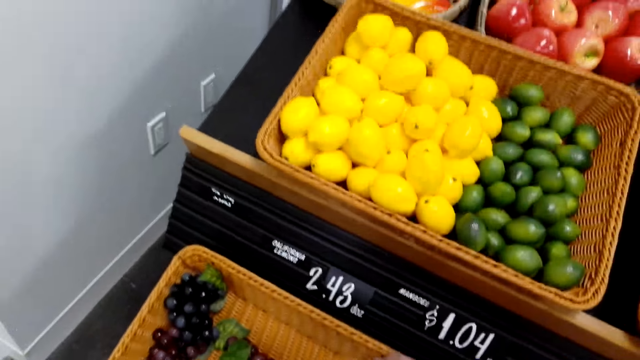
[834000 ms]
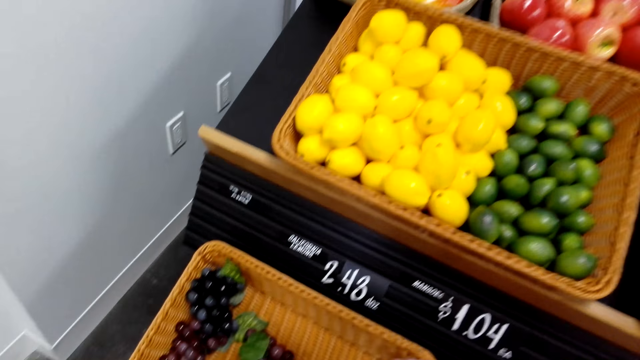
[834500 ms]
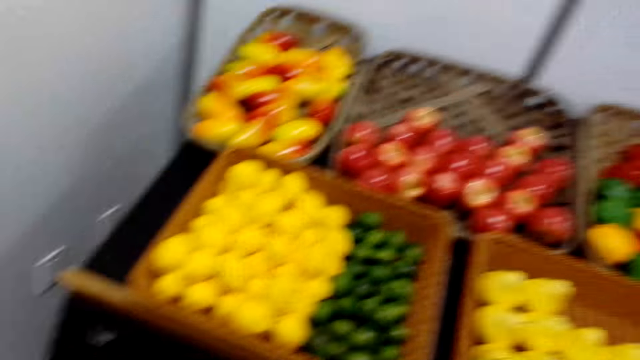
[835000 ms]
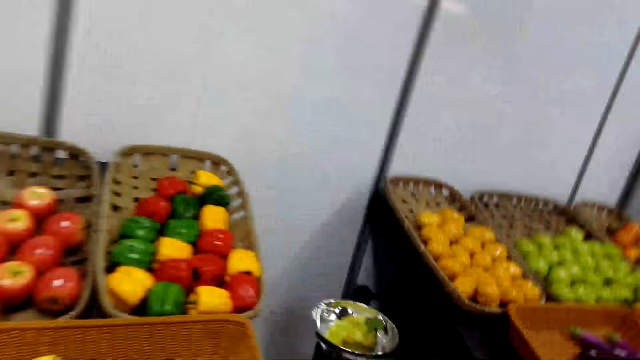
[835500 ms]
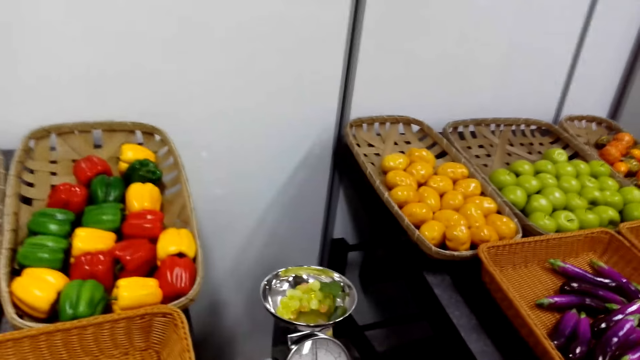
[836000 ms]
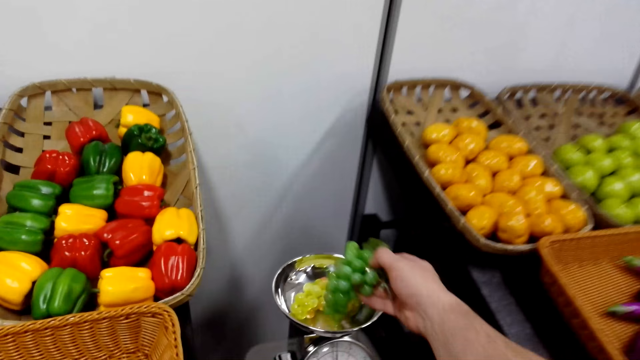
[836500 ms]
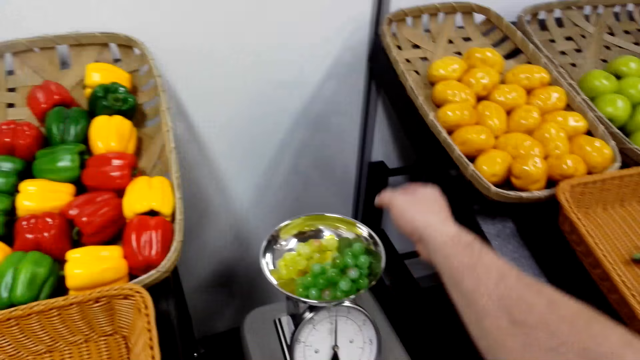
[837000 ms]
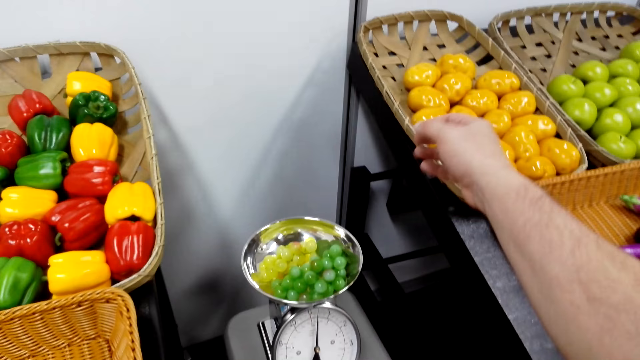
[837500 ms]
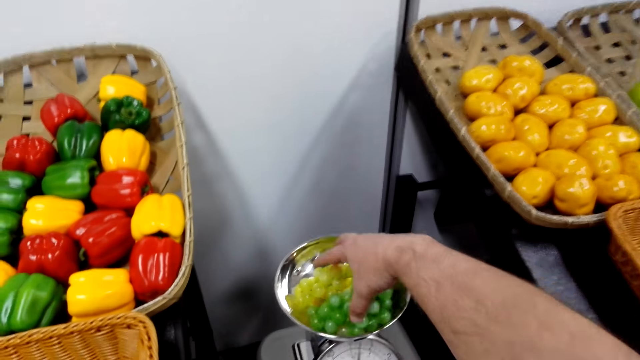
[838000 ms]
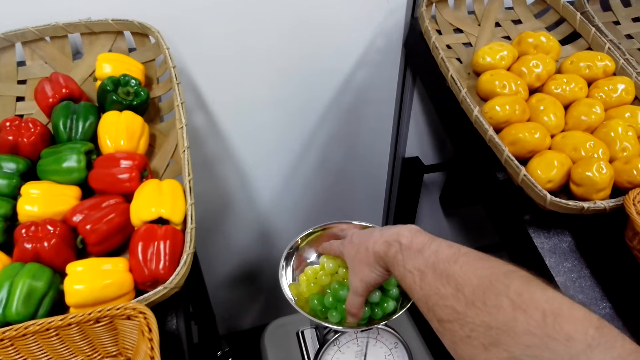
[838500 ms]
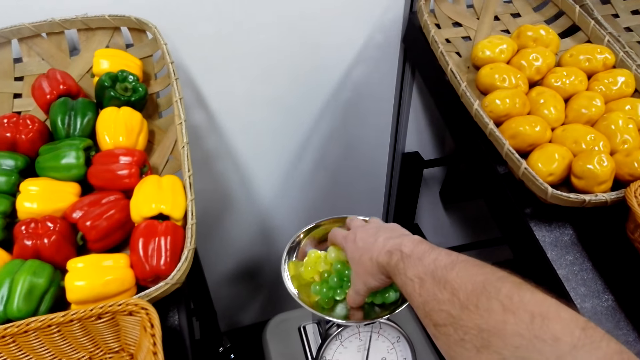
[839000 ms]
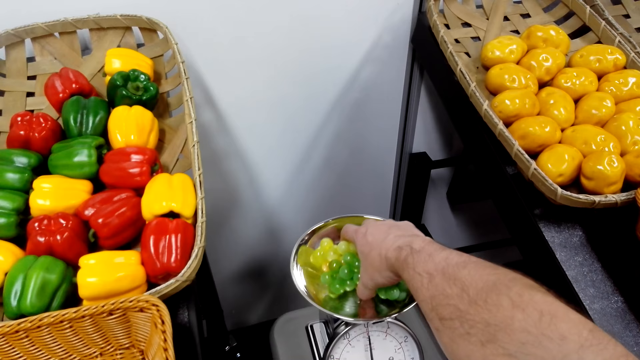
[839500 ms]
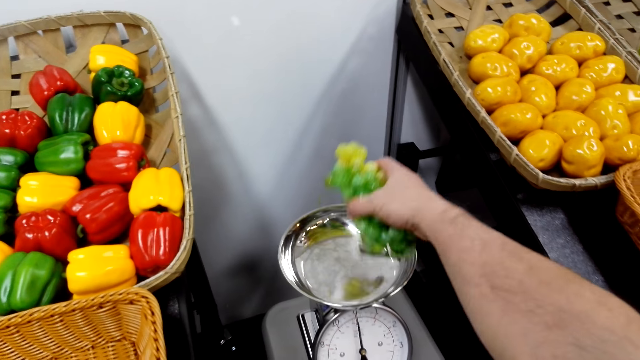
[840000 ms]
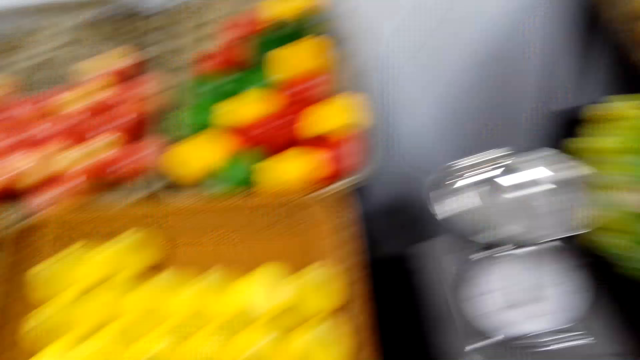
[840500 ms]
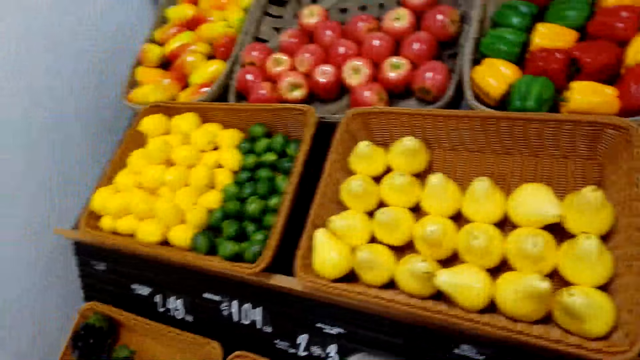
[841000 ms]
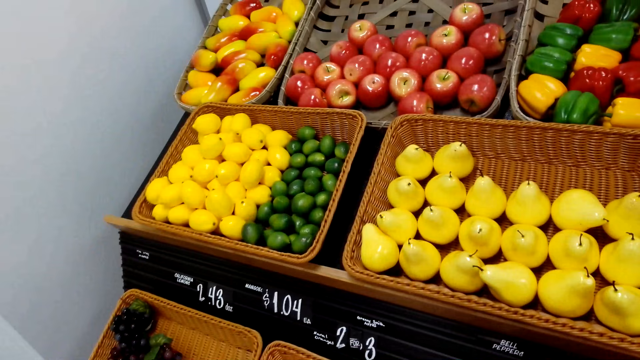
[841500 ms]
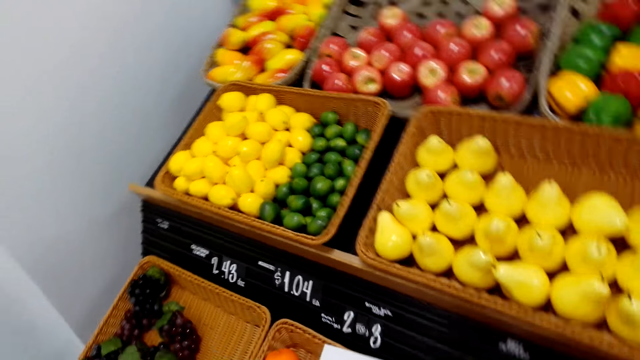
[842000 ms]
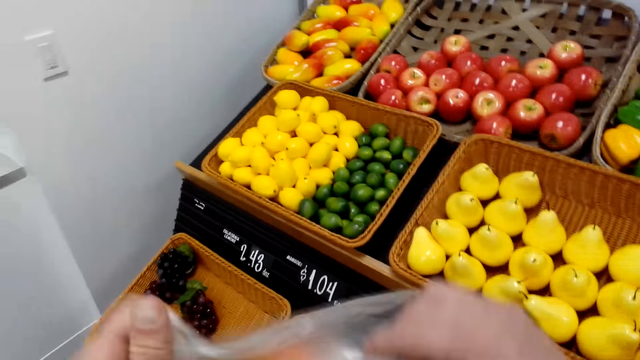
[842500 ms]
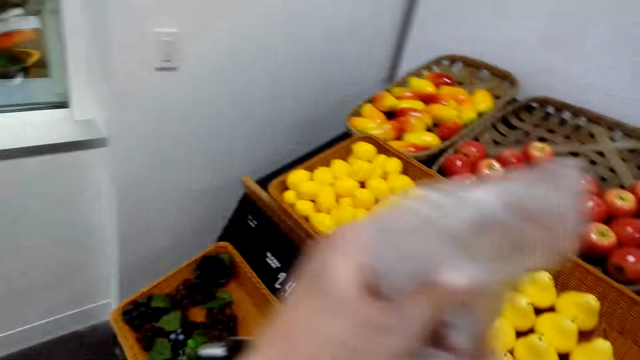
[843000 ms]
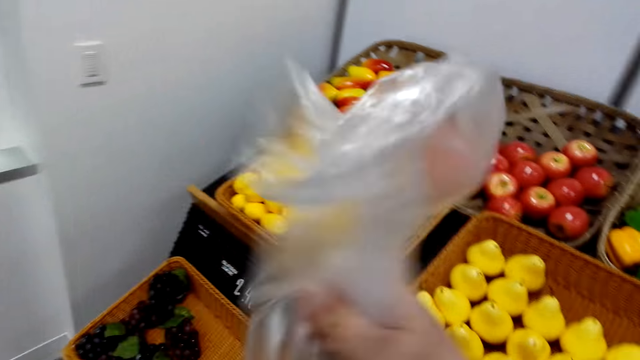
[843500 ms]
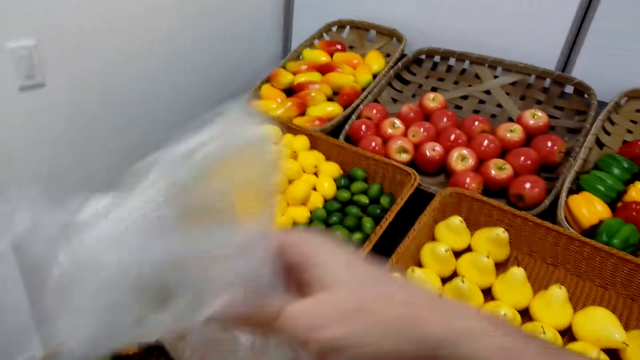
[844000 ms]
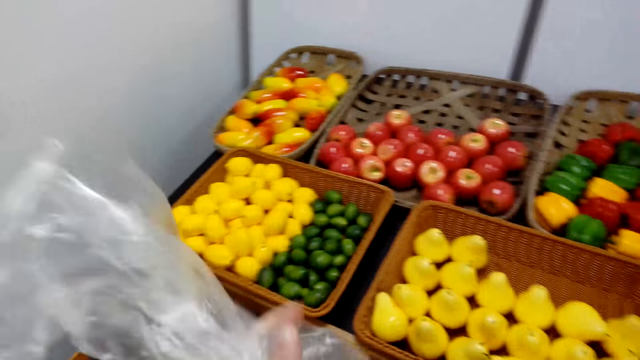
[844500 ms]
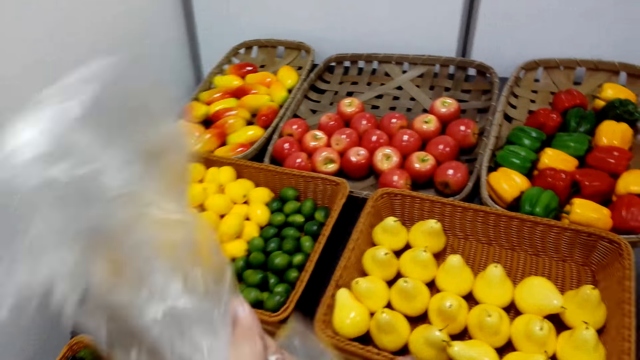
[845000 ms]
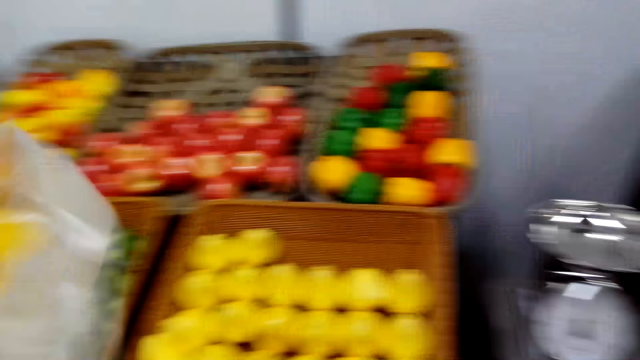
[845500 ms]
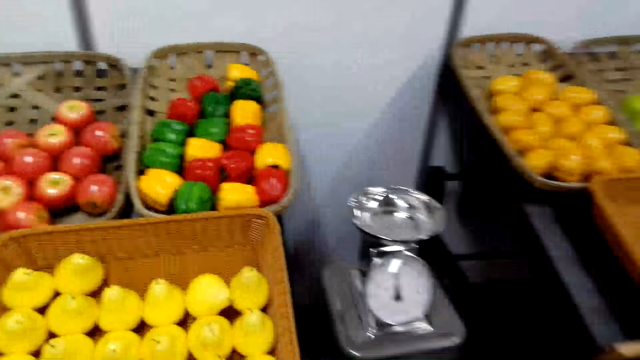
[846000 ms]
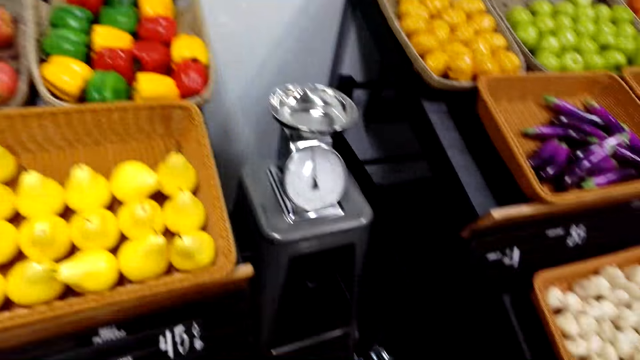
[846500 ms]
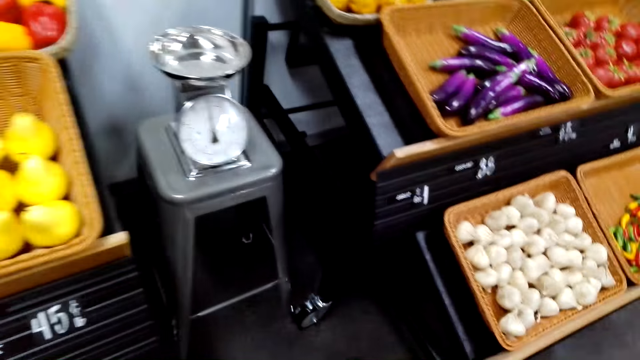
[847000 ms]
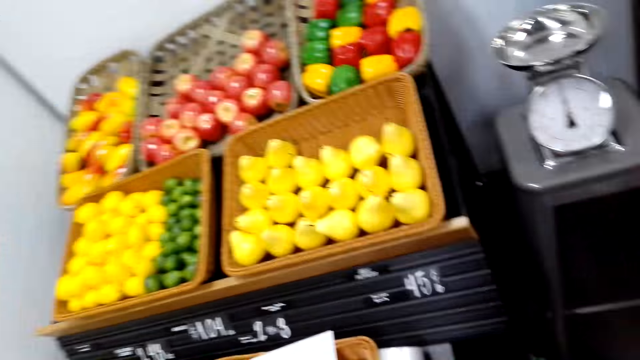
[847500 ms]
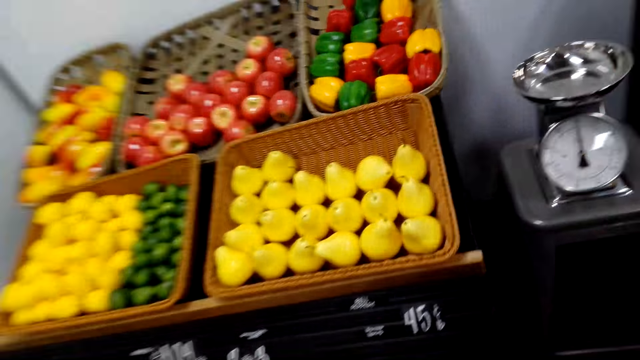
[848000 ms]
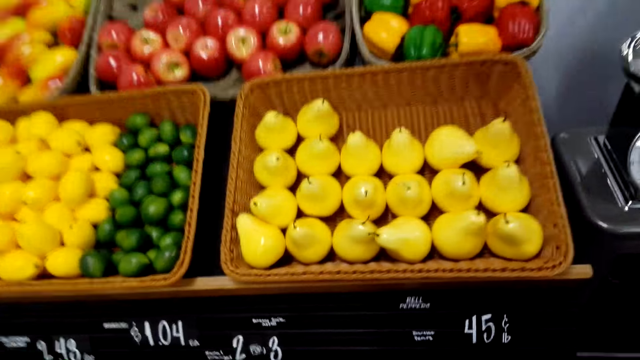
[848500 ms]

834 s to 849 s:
The camera wearer puts the grapes in a weighing scale. They pick the grapes from the weighing scale. They put the grapes in a nylon bag. They hold the polythene paper. They fold the nylon bag.

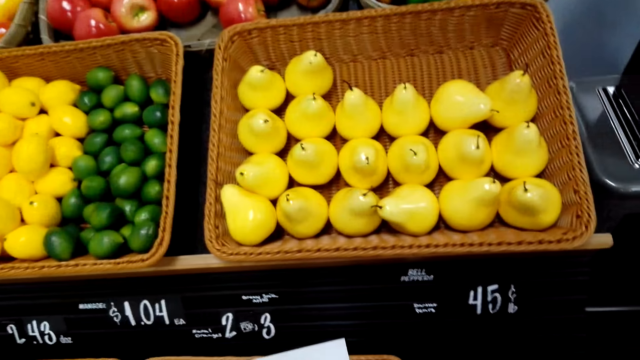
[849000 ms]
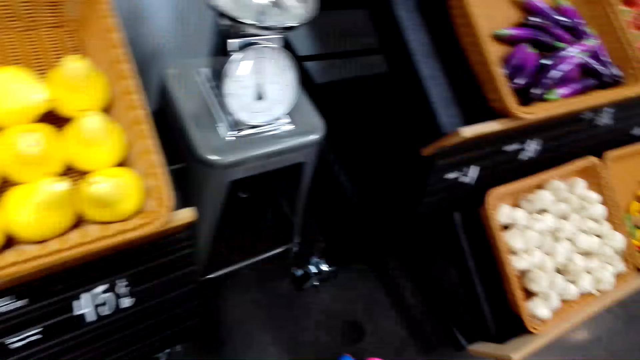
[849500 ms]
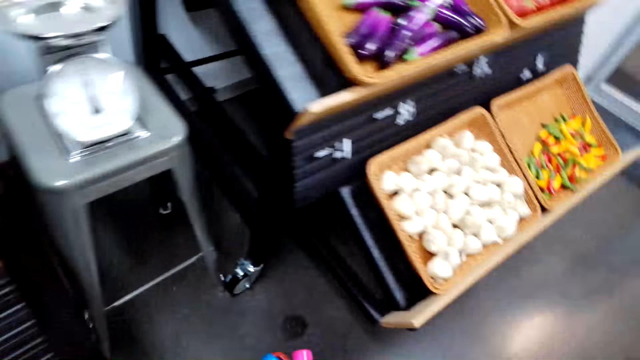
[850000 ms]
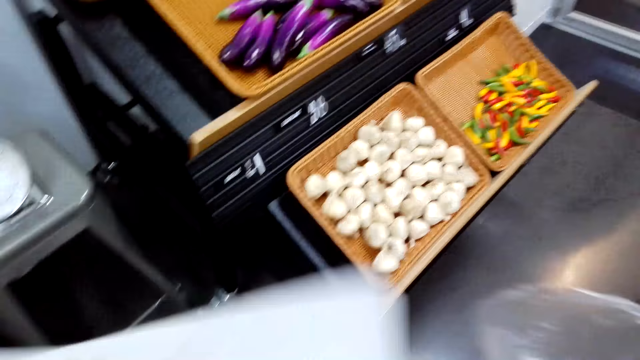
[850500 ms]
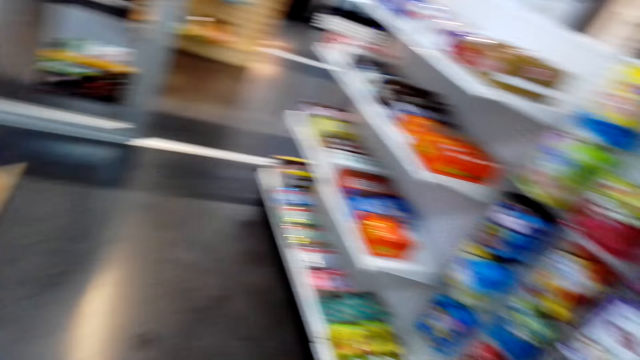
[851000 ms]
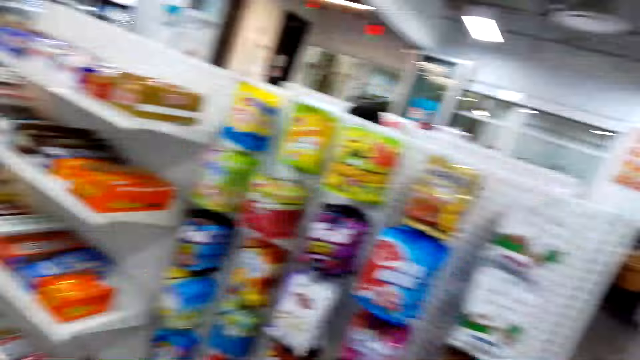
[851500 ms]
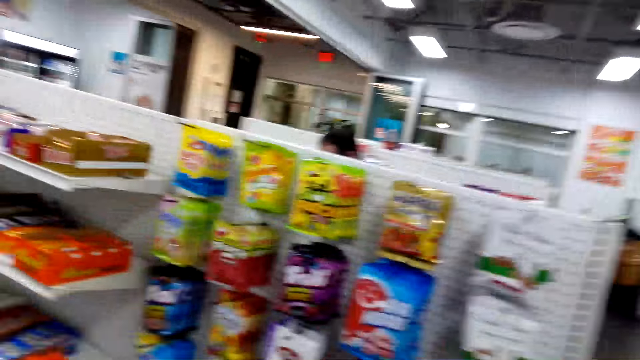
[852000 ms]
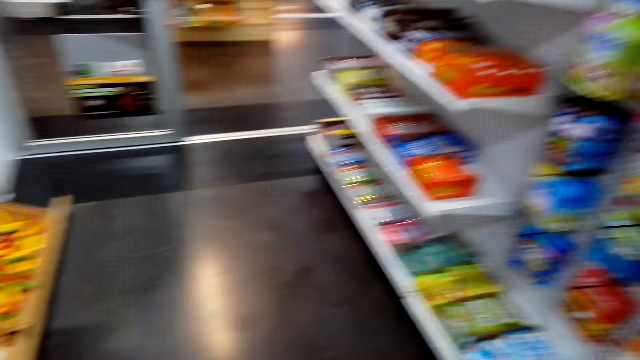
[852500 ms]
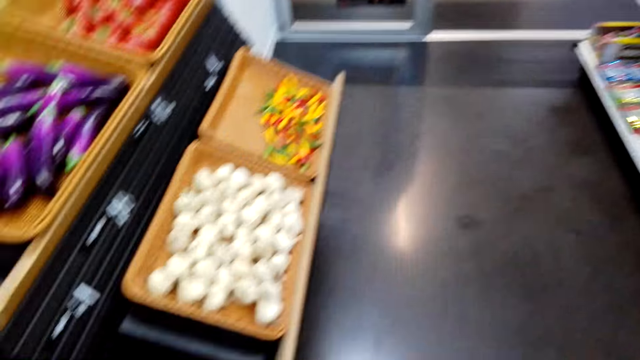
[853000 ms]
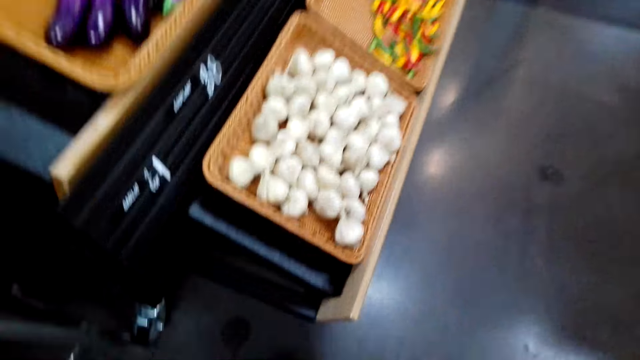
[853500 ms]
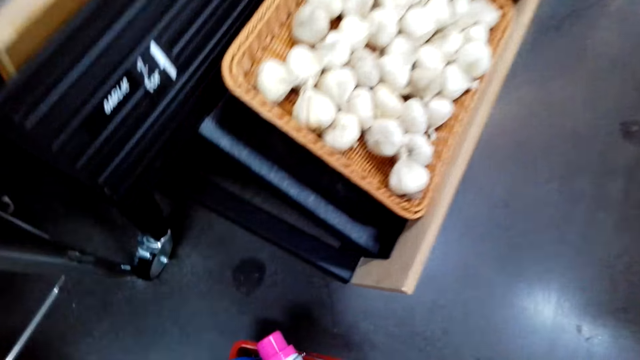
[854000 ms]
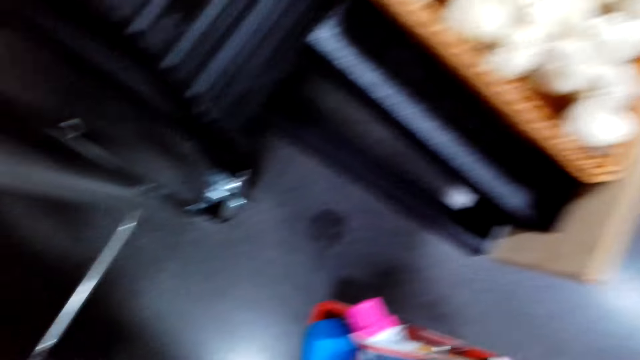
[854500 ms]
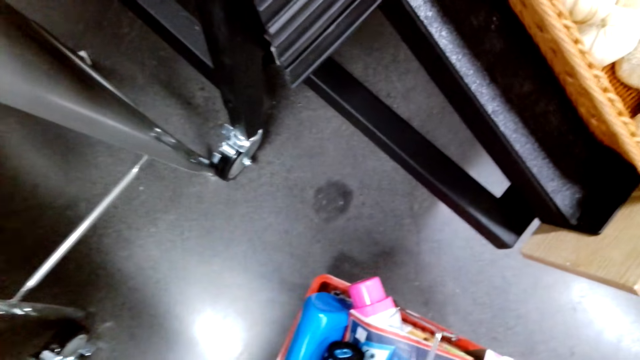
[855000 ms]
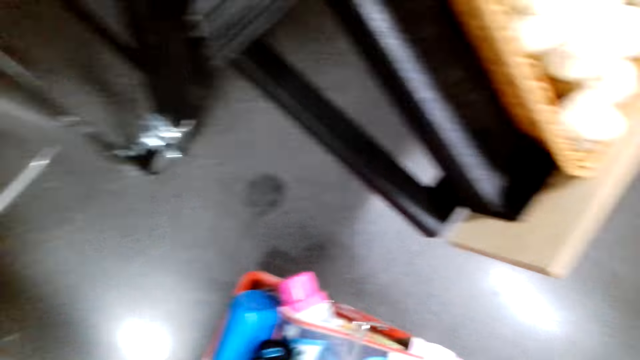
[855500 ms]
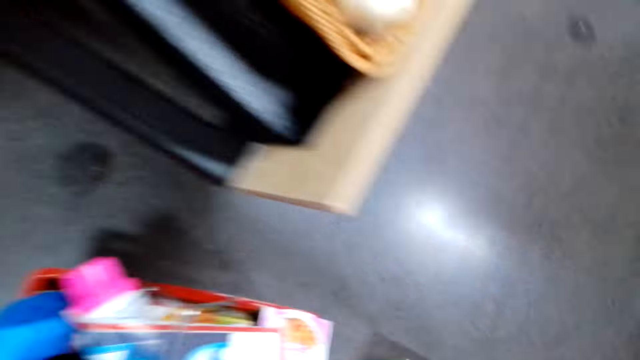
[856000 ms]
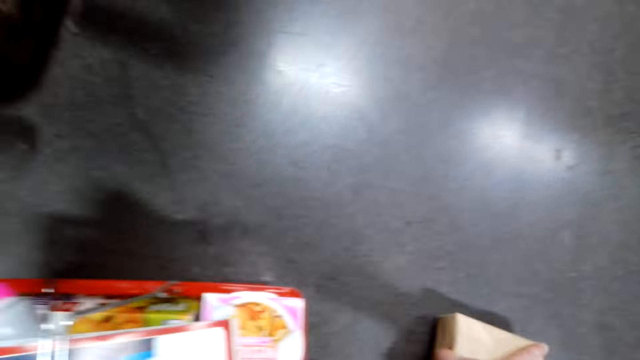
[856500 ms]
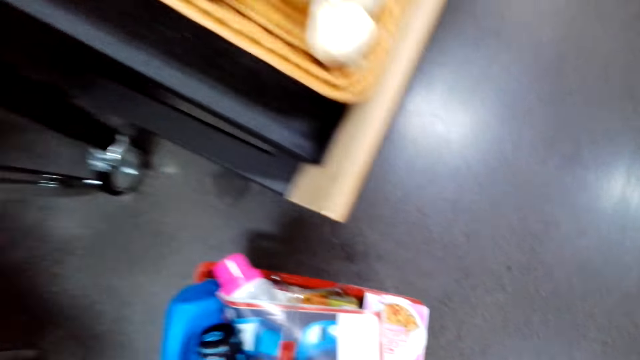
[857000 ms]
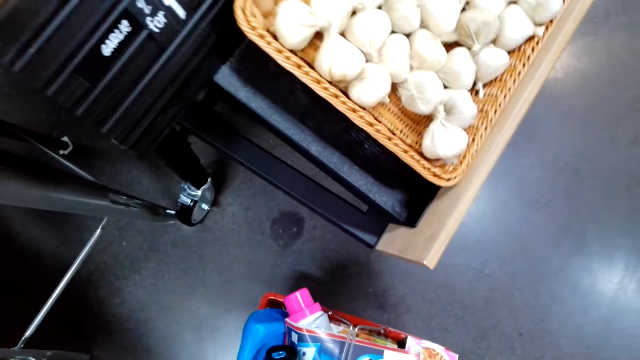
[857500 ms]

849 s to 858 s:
The camera wearer looks around the supermarket. They put items in the basket.
